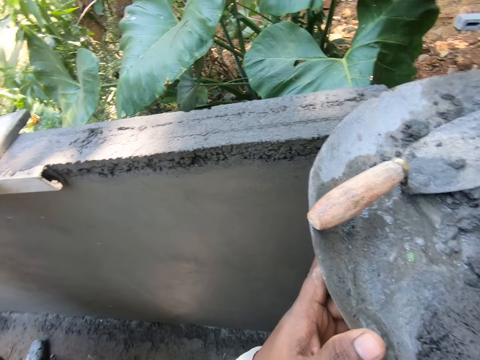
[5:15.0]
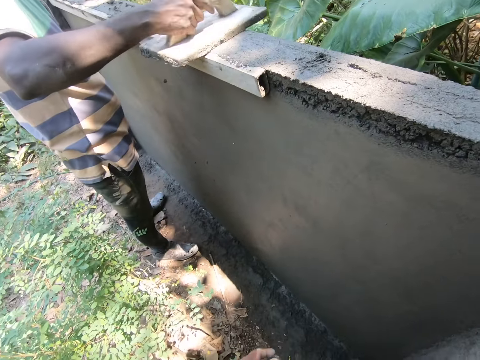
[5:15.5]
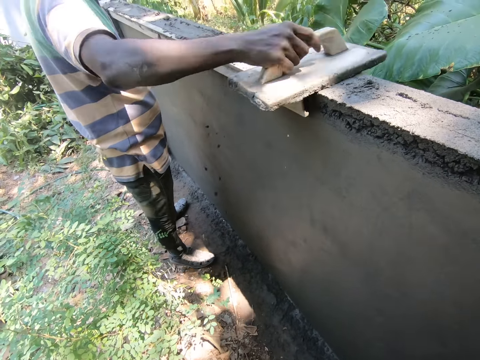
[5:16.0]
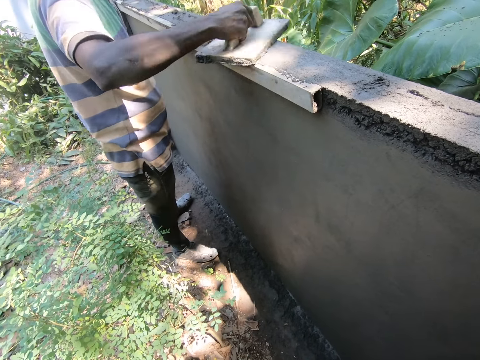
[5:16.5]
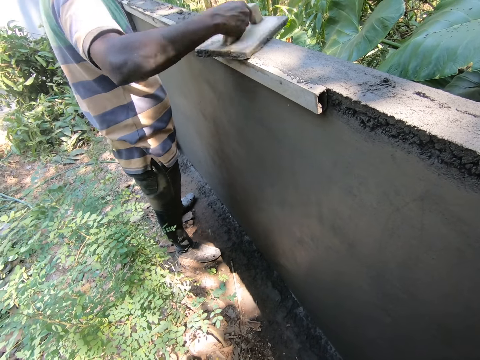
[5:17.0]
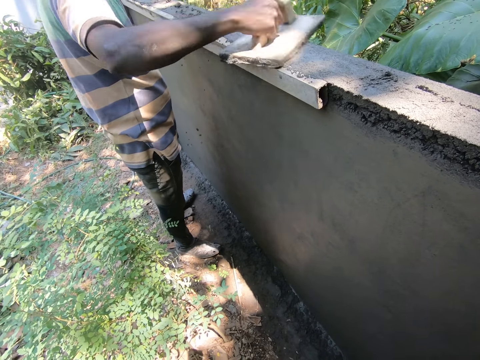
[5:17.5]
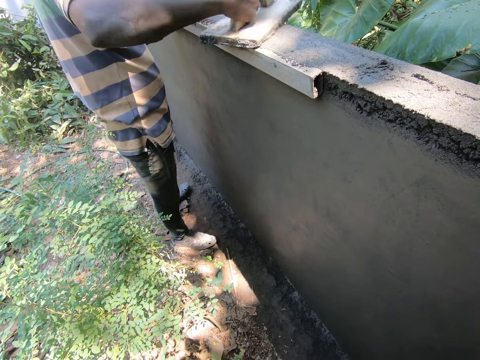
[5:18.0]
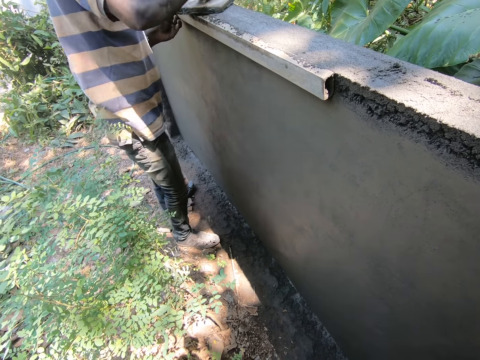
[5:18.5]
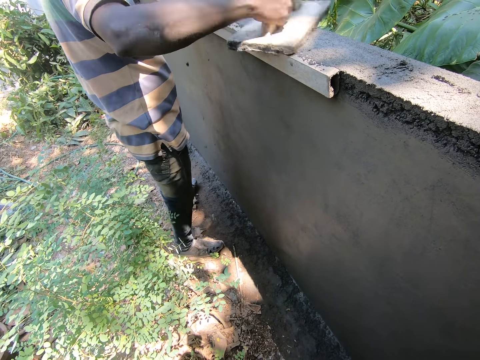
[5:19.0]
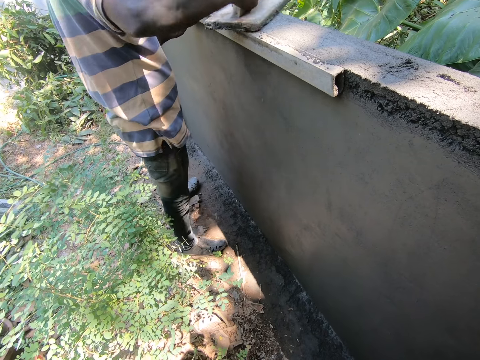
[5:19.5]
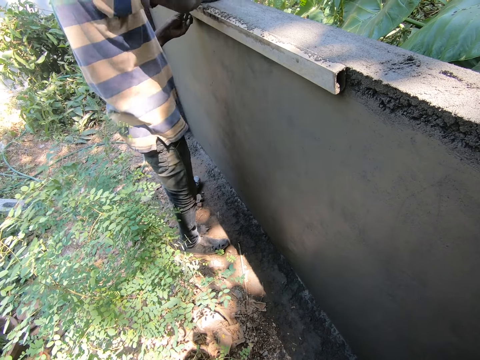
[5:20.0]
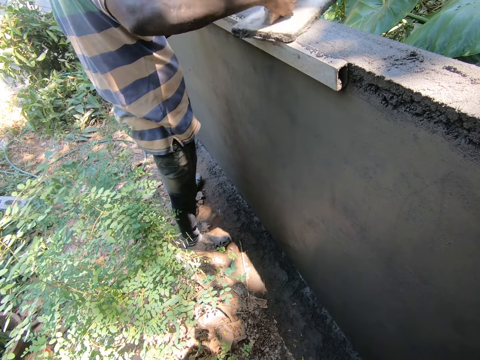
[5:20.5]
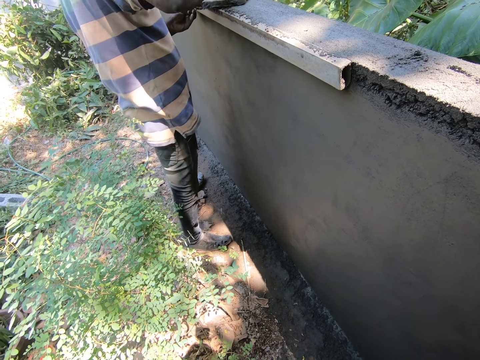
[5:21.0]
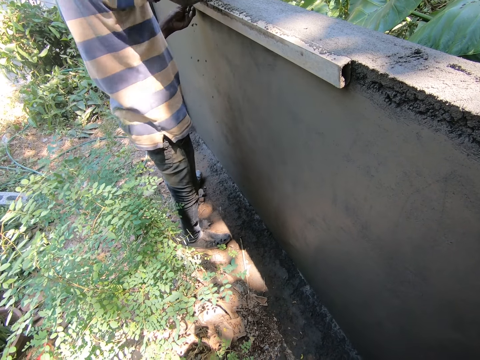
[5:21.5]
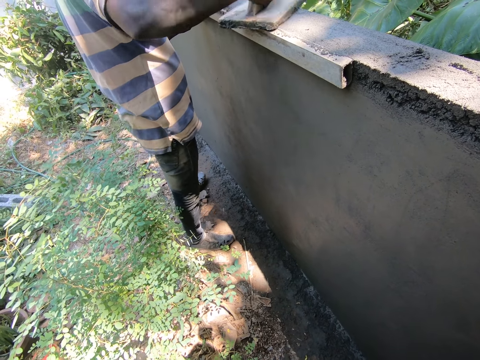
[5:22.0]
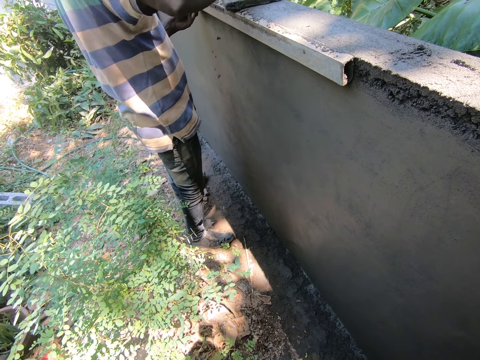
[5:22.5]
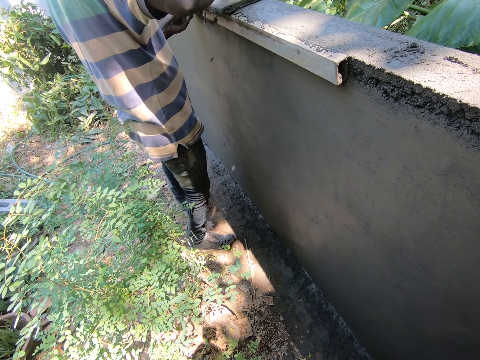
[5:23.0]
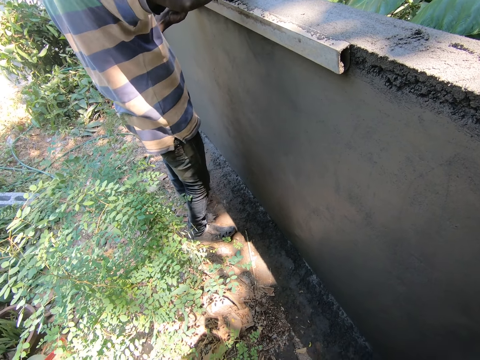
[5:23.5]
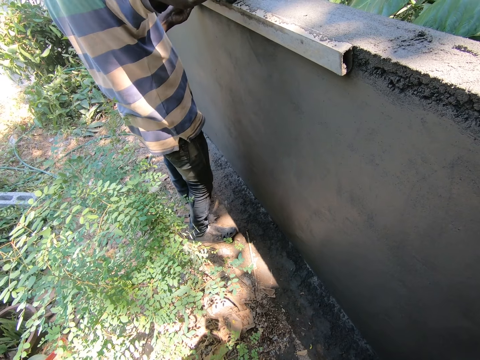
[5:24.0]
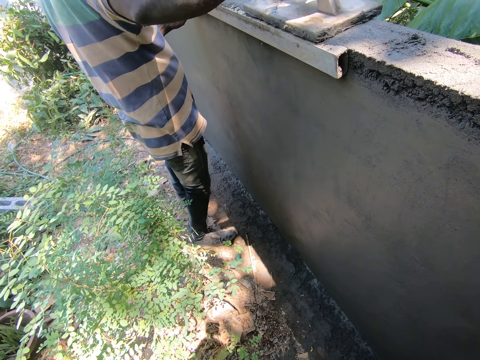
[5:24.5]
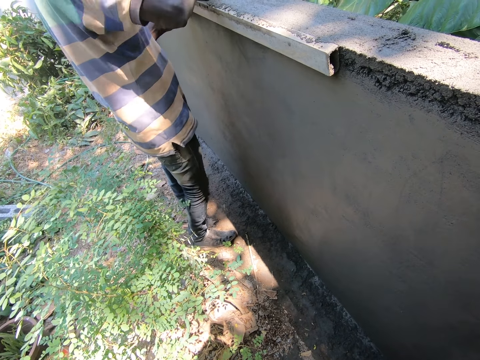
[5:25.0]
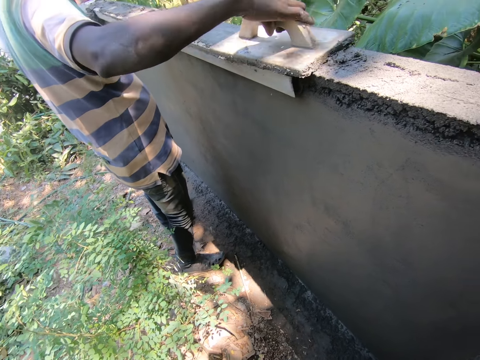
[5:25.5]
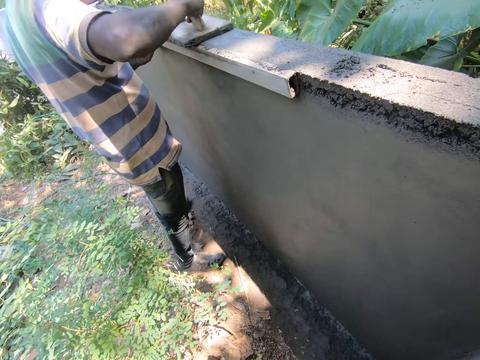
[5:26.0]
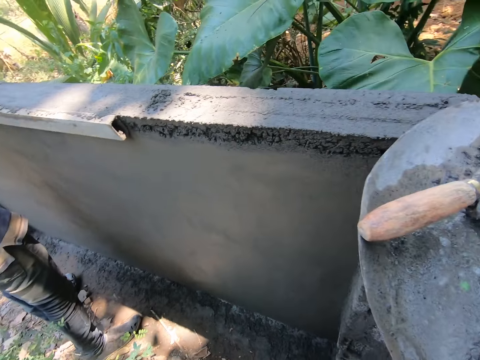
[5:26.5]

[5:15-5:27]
The camera wearer looks at a wall. They look around. A person smoothens mortar on the wall.

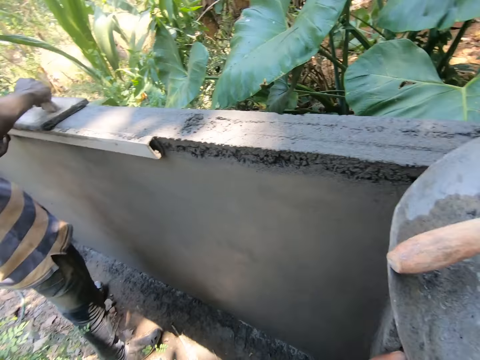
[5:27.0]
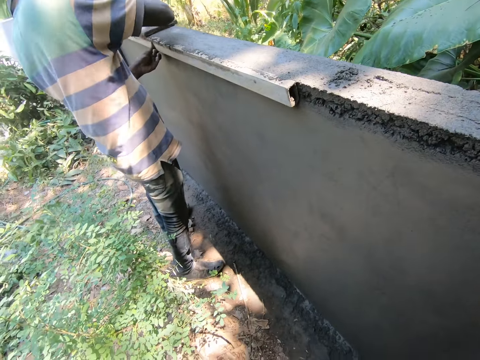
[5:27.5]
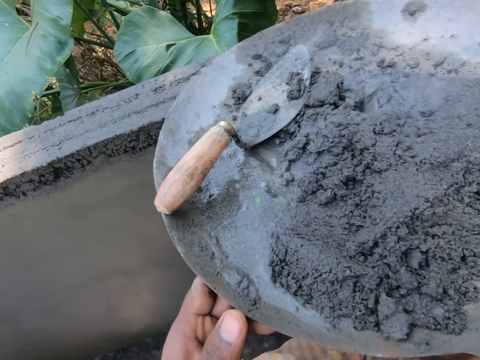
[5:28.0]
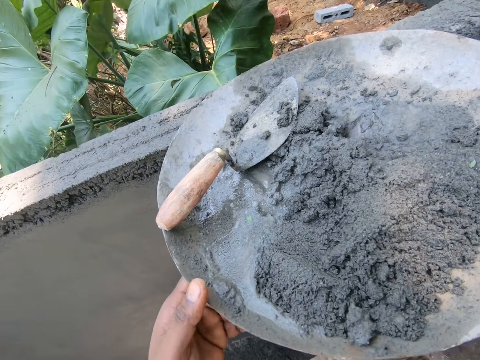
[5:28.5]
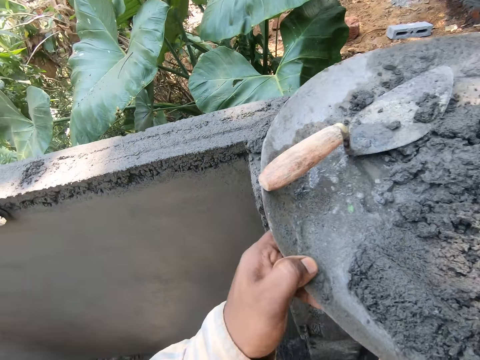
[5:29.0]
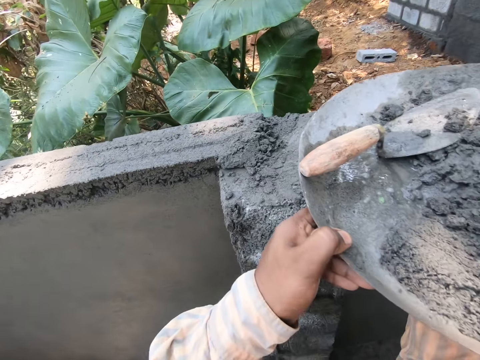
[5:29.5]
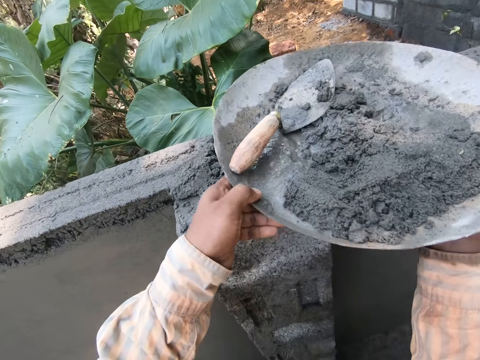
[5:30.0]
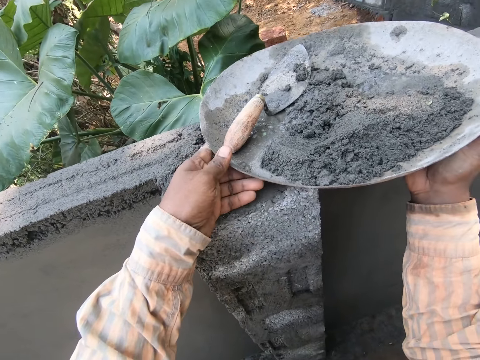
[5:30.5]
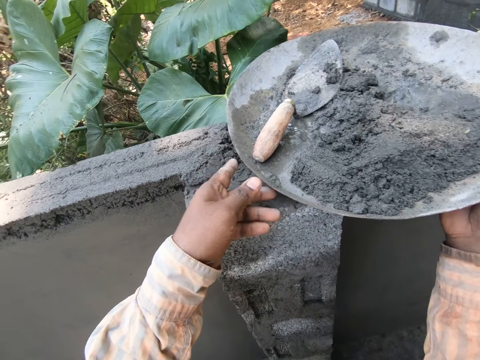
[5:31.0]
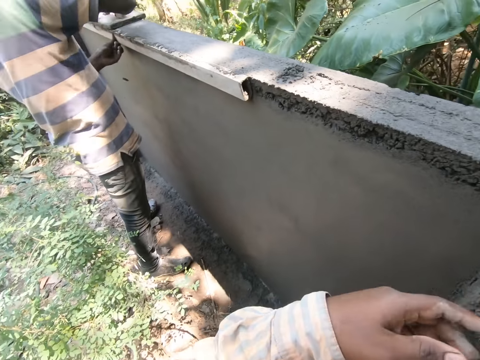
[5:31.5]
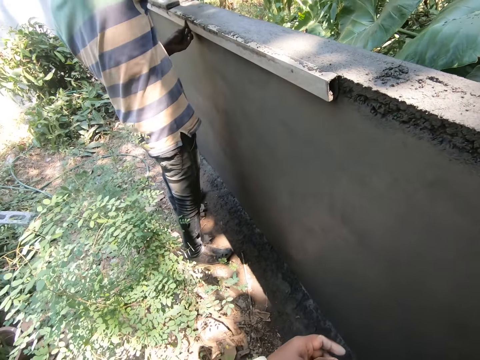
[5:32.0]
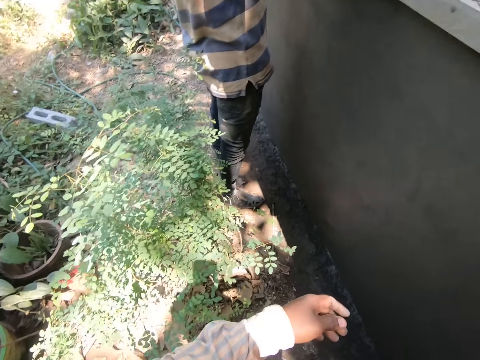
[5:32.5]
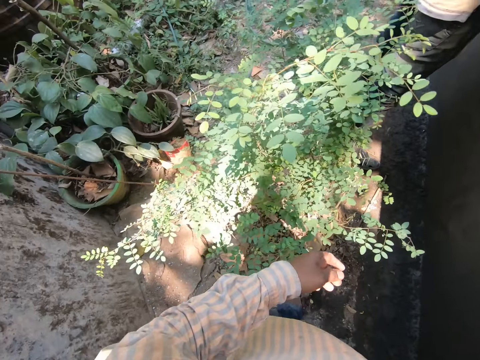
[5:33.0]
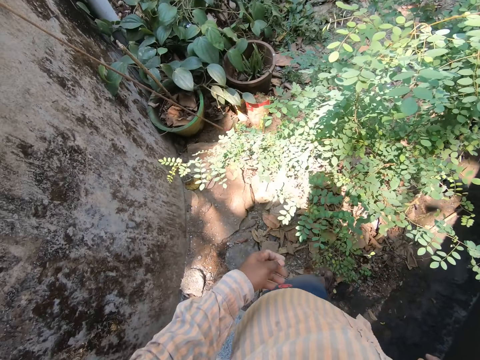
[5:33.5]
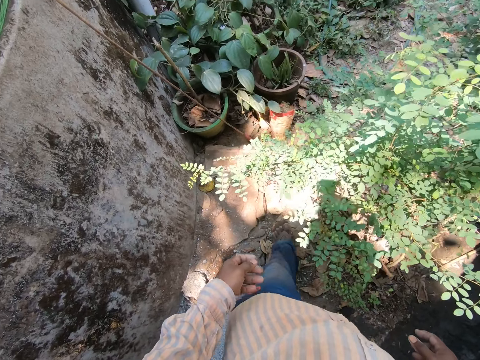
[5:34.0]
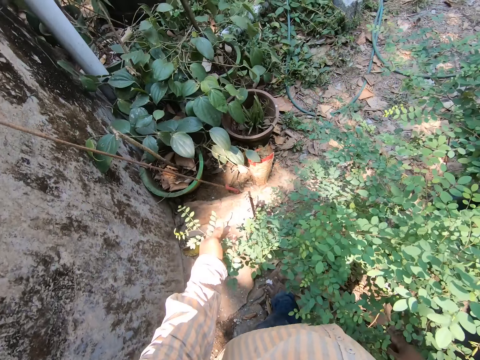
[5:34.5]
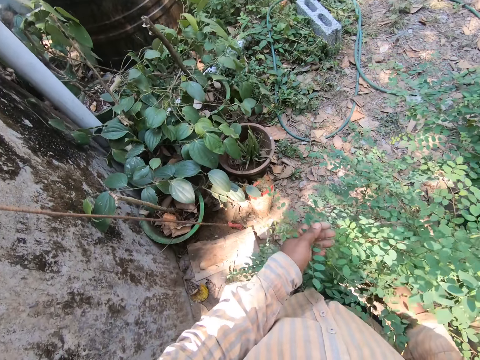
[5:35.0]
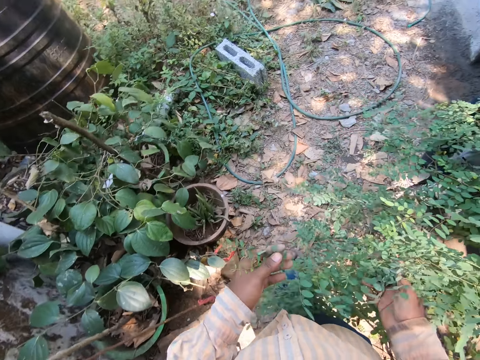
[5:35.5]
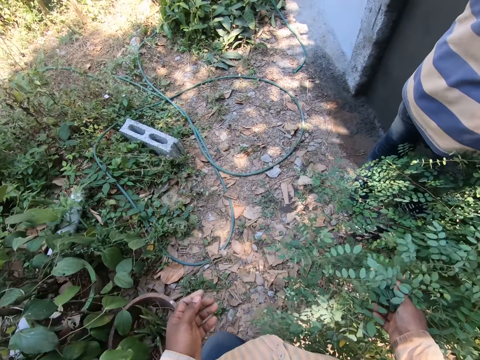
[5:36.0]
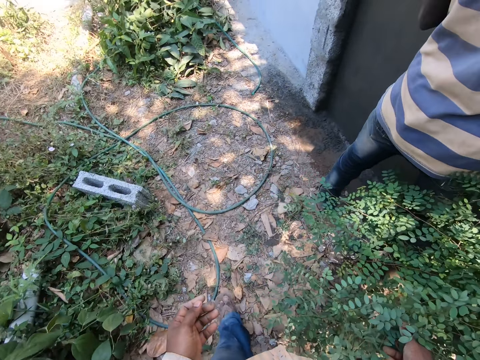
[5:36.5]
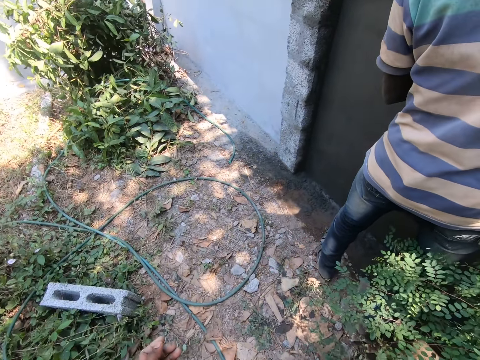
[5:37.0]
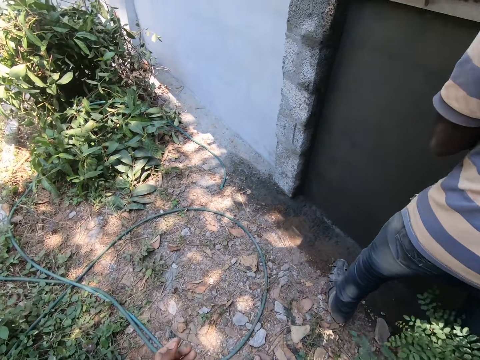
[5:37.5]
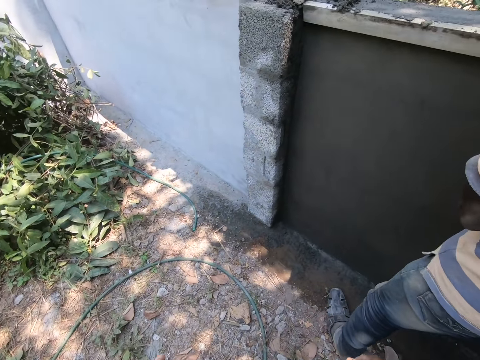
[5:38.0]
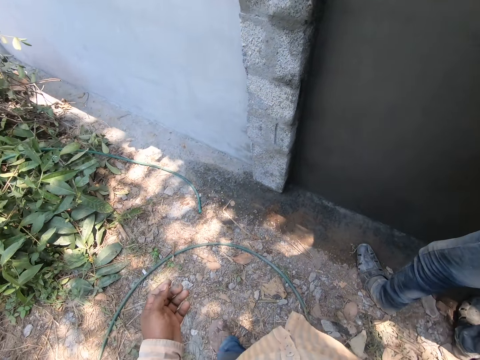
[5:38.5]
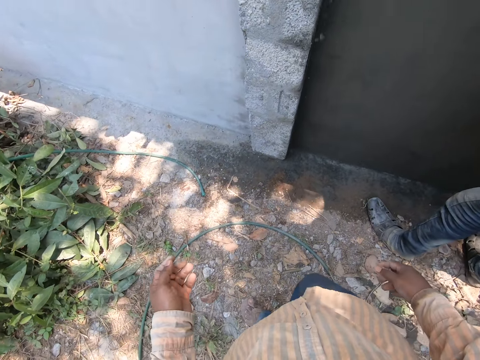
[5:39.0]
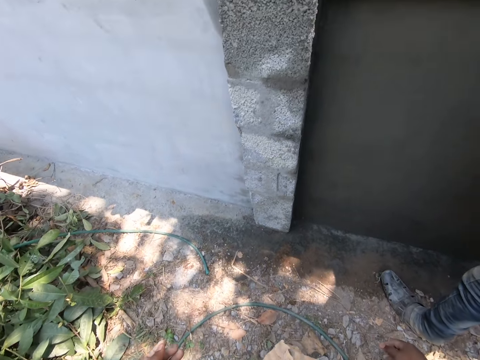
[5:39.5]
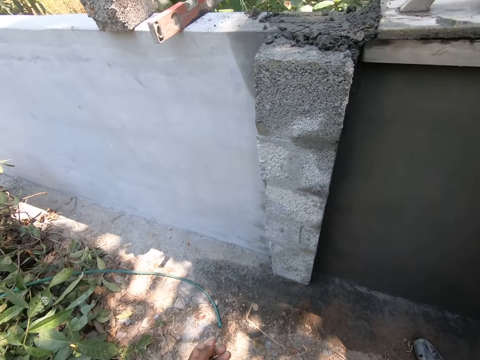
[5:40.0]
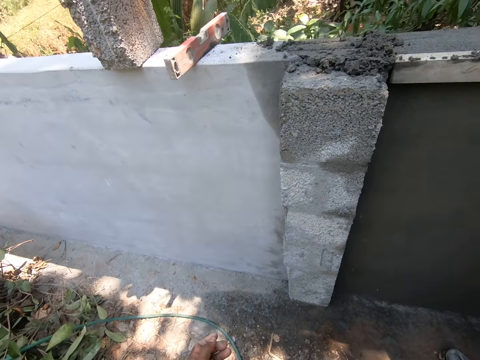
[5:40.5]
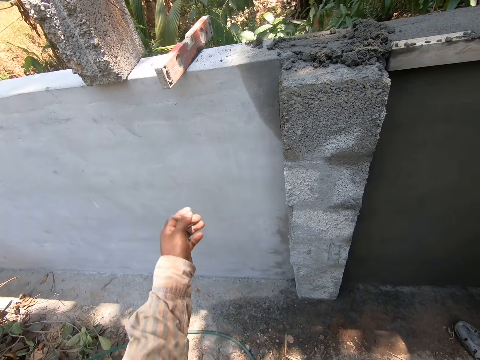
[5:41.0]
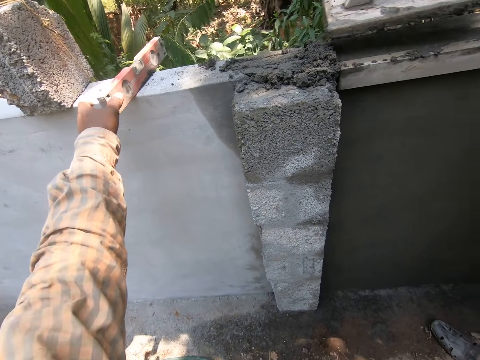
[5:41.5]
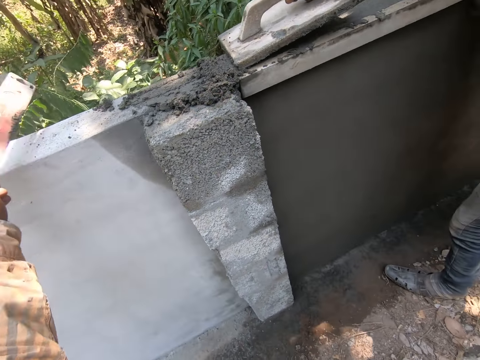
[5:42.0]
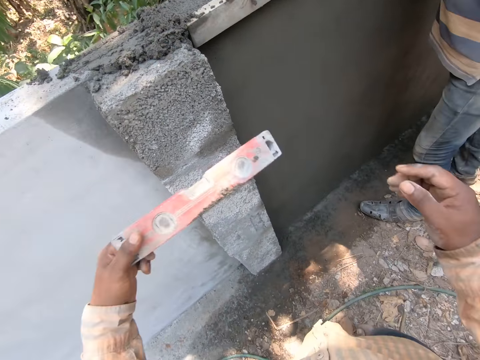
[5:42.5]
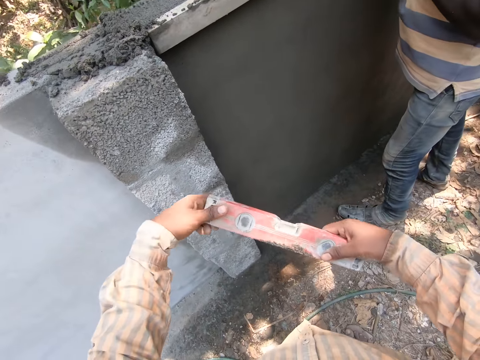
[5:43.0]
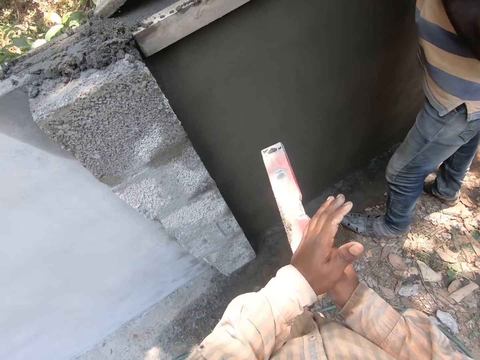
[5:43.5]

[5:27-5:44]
The camera wearer looks at a trough of mortar. He lifts the trough of mortar and puts the trough of mortar on a wall. He turns near the wall. He looks around. He walks near the wall. He picks up a spirit level on the wall. He transfers the spirit level to his right hand.
